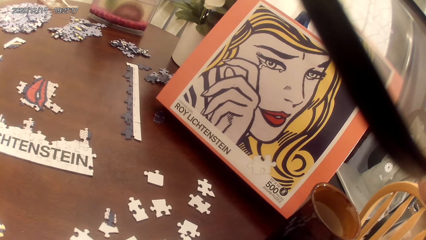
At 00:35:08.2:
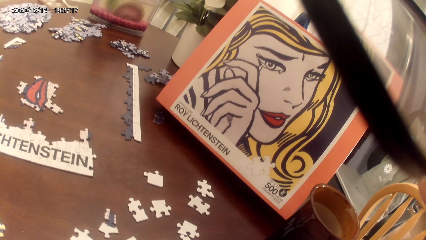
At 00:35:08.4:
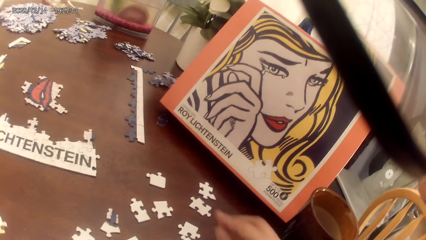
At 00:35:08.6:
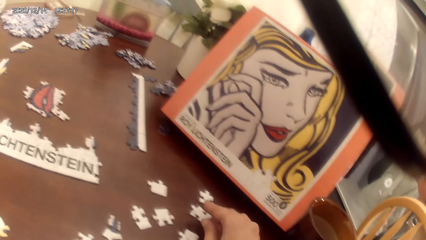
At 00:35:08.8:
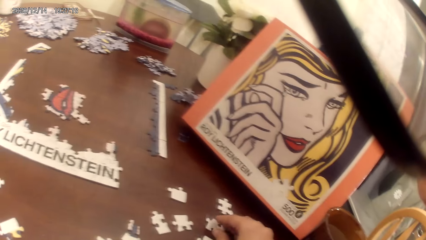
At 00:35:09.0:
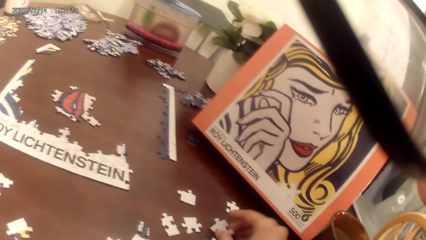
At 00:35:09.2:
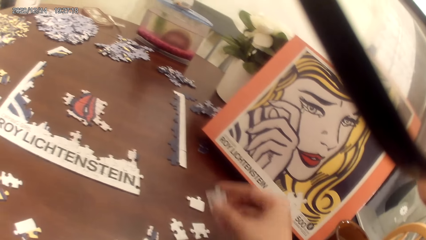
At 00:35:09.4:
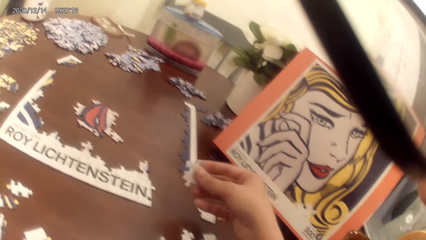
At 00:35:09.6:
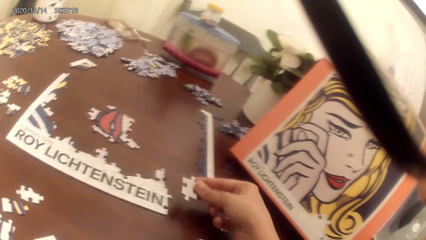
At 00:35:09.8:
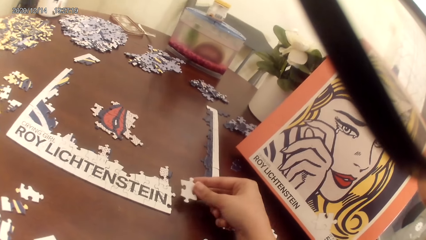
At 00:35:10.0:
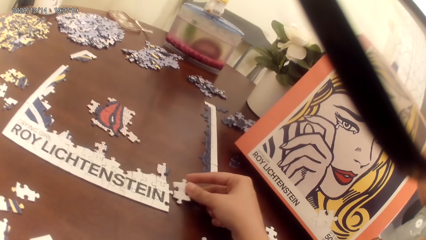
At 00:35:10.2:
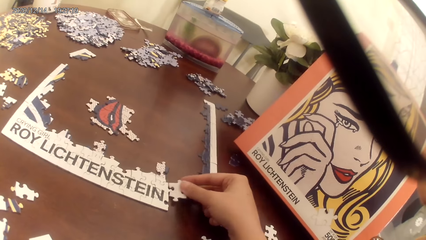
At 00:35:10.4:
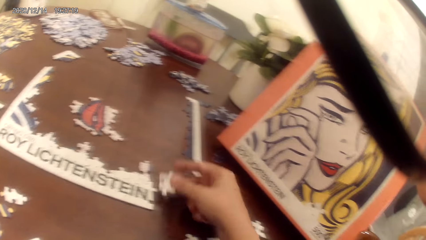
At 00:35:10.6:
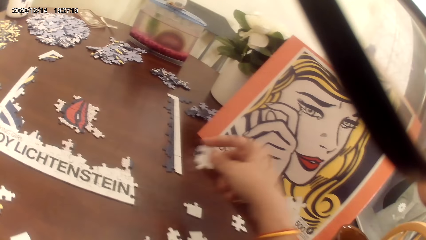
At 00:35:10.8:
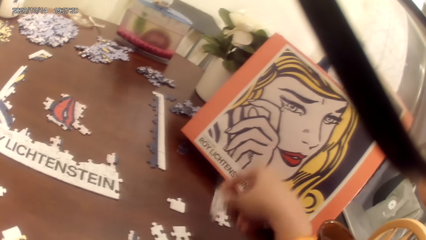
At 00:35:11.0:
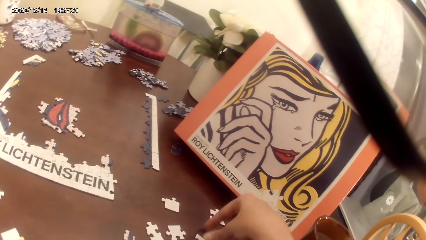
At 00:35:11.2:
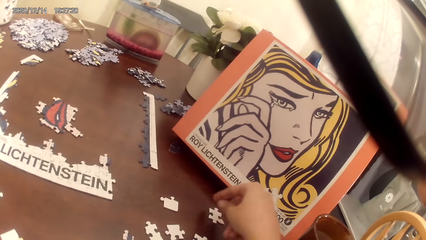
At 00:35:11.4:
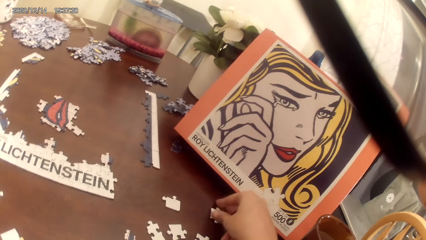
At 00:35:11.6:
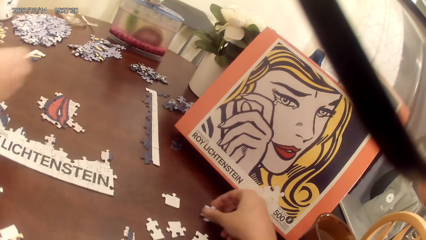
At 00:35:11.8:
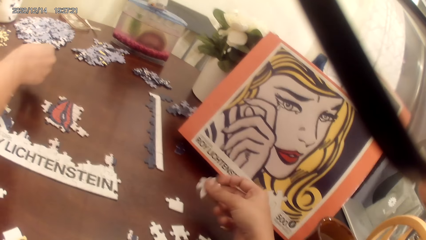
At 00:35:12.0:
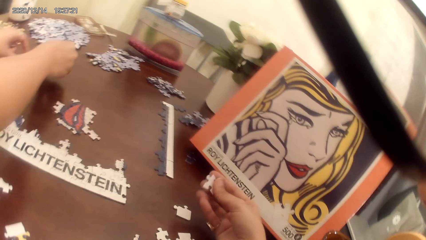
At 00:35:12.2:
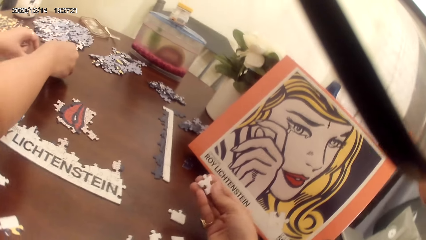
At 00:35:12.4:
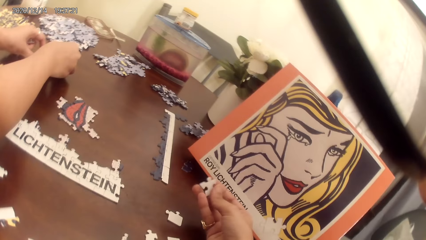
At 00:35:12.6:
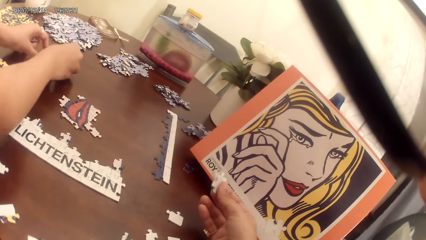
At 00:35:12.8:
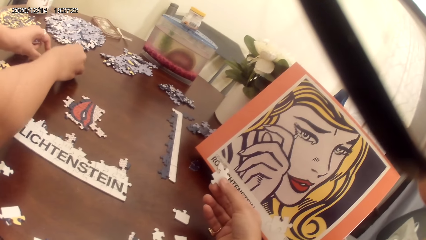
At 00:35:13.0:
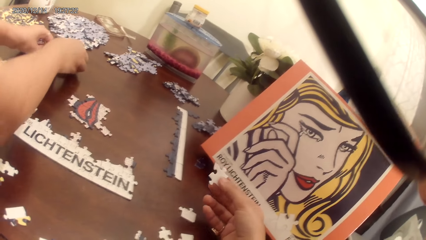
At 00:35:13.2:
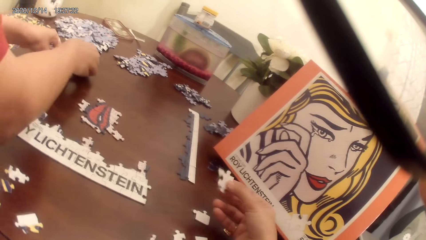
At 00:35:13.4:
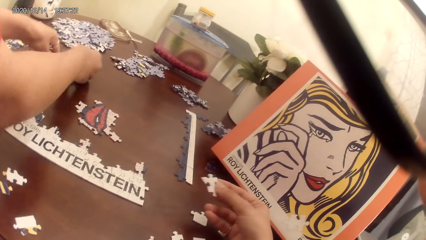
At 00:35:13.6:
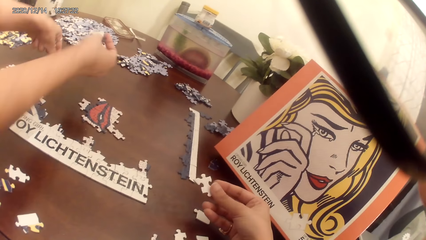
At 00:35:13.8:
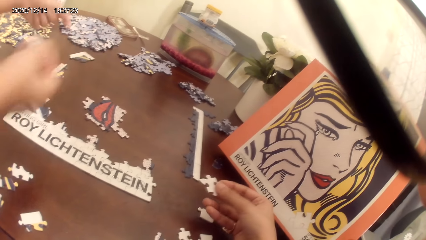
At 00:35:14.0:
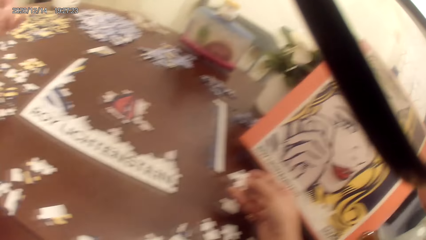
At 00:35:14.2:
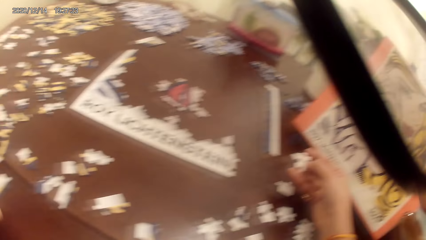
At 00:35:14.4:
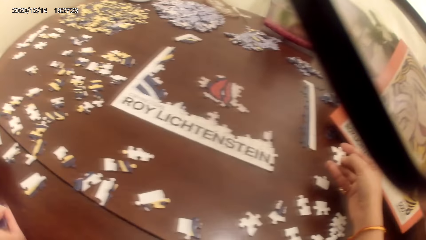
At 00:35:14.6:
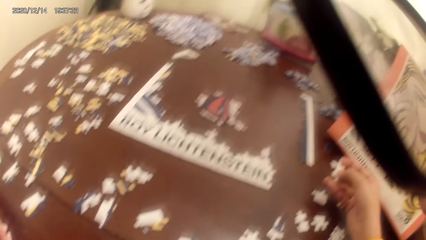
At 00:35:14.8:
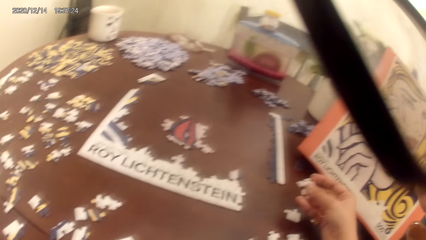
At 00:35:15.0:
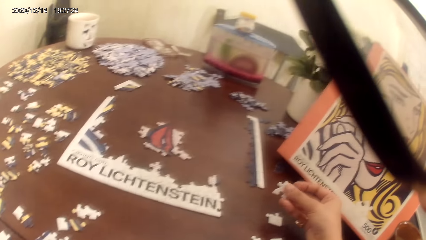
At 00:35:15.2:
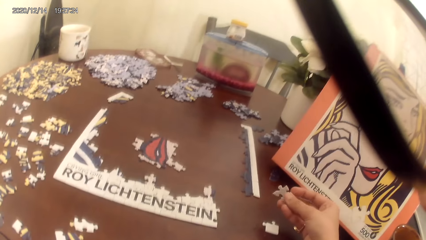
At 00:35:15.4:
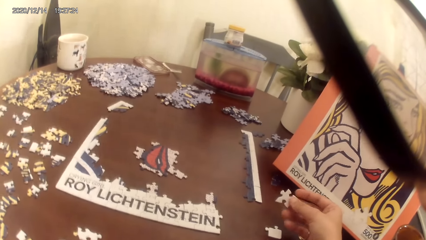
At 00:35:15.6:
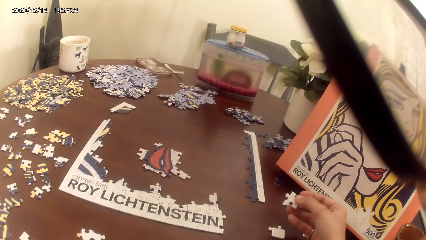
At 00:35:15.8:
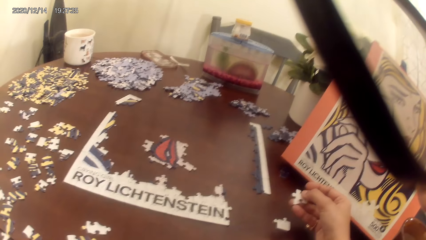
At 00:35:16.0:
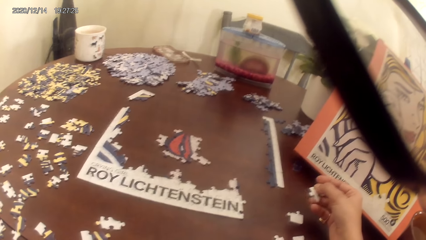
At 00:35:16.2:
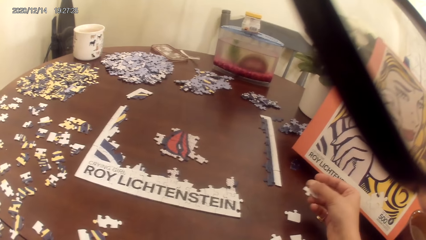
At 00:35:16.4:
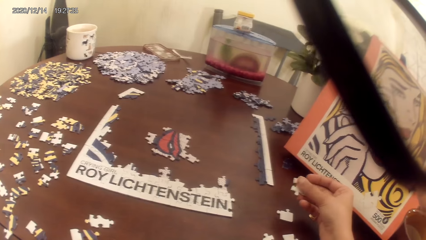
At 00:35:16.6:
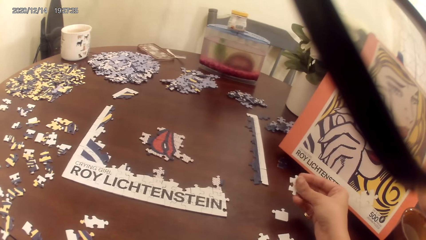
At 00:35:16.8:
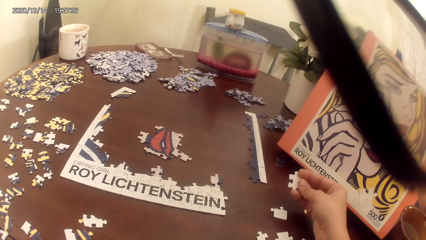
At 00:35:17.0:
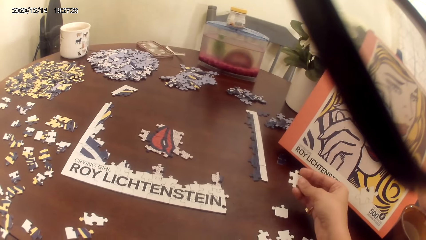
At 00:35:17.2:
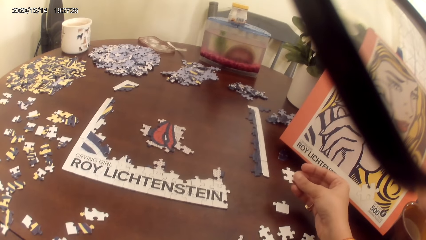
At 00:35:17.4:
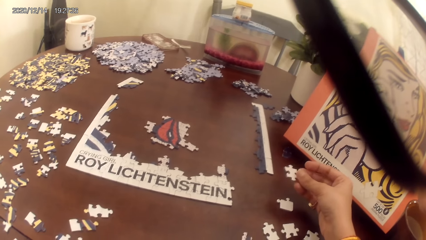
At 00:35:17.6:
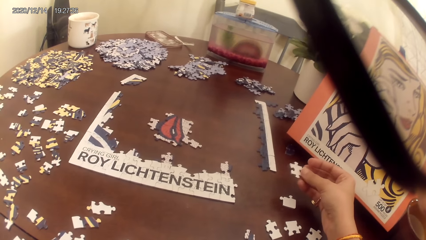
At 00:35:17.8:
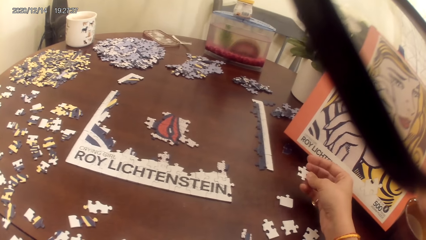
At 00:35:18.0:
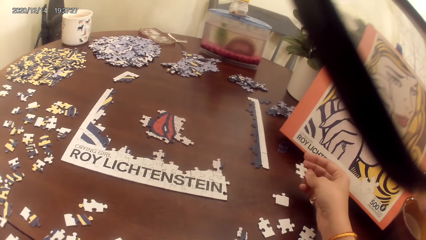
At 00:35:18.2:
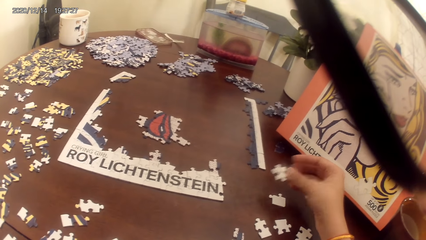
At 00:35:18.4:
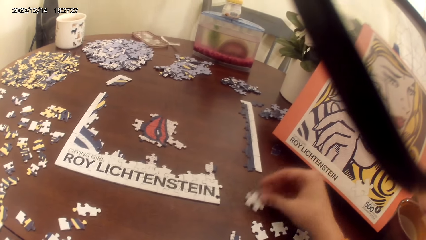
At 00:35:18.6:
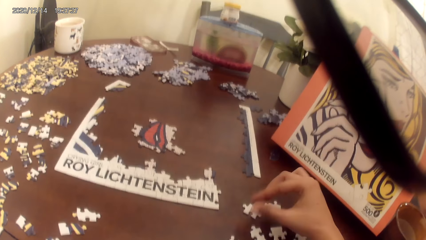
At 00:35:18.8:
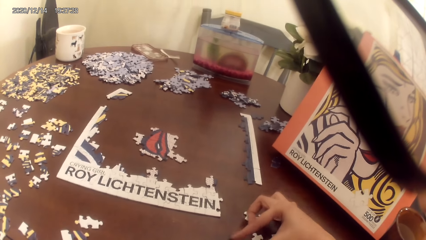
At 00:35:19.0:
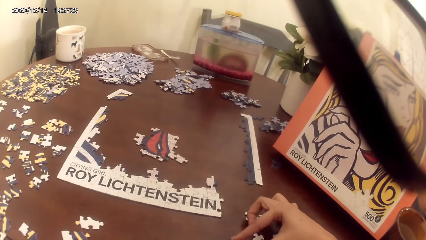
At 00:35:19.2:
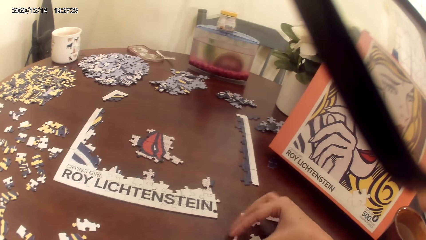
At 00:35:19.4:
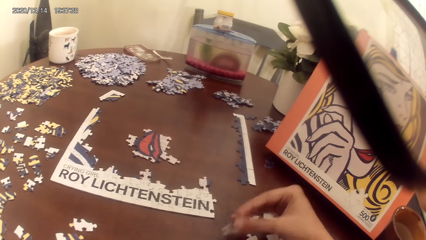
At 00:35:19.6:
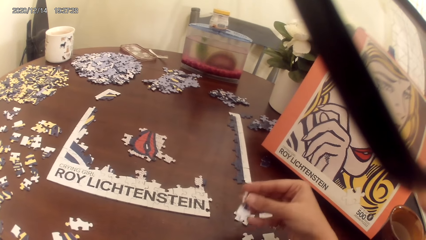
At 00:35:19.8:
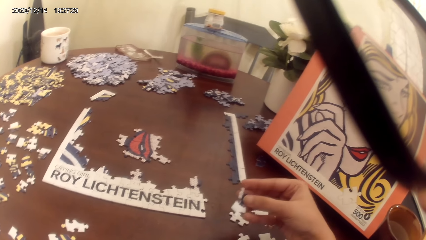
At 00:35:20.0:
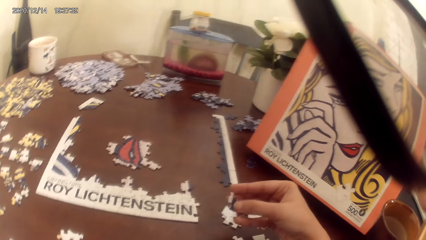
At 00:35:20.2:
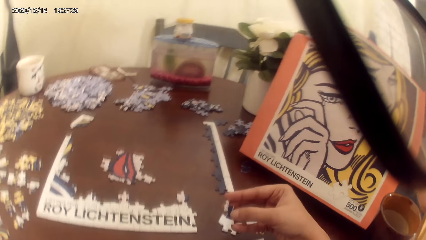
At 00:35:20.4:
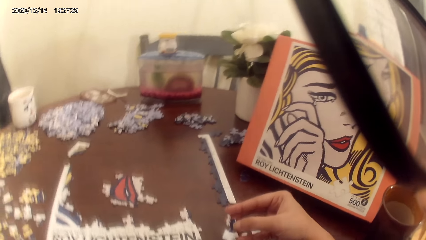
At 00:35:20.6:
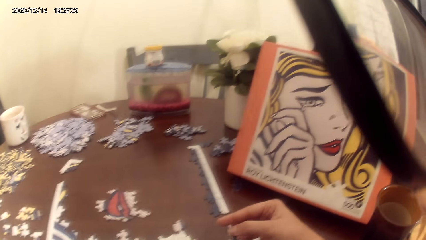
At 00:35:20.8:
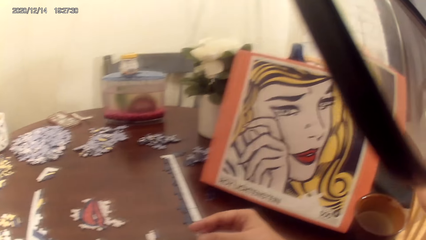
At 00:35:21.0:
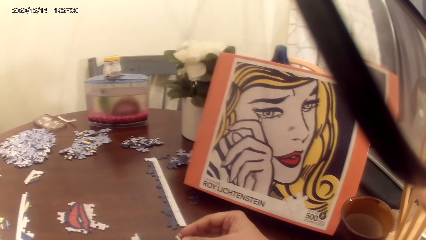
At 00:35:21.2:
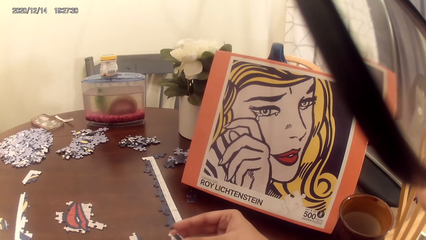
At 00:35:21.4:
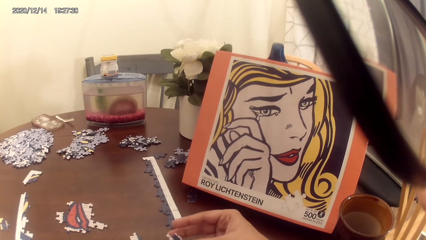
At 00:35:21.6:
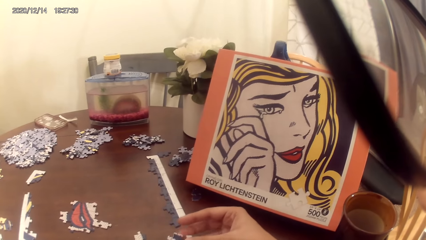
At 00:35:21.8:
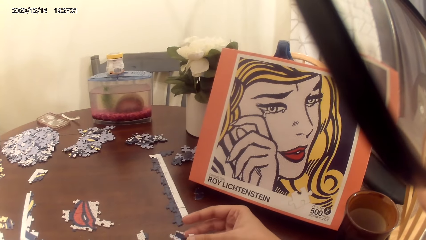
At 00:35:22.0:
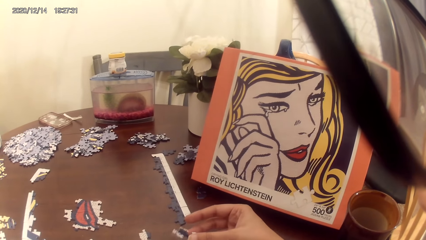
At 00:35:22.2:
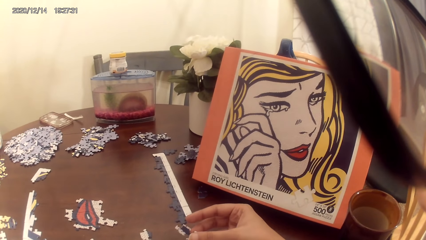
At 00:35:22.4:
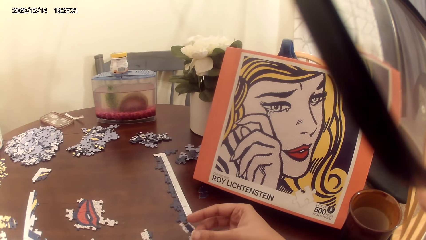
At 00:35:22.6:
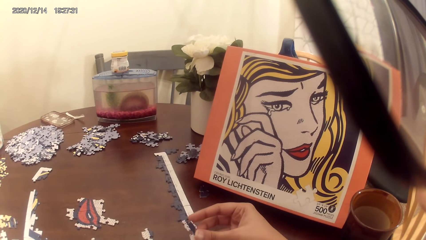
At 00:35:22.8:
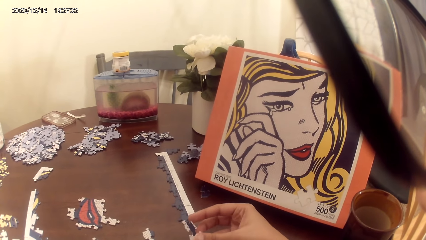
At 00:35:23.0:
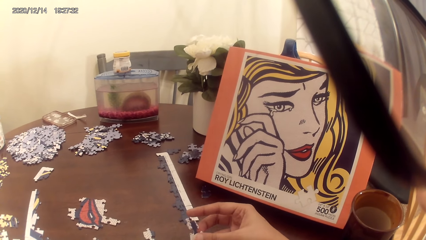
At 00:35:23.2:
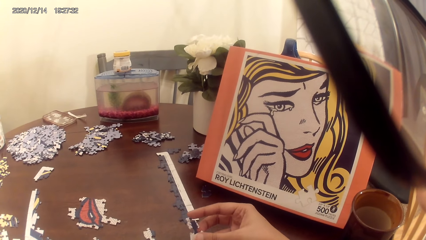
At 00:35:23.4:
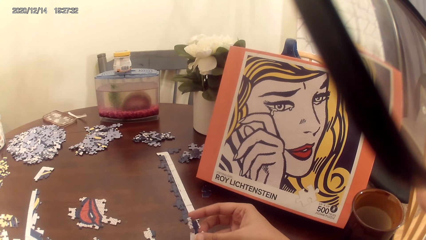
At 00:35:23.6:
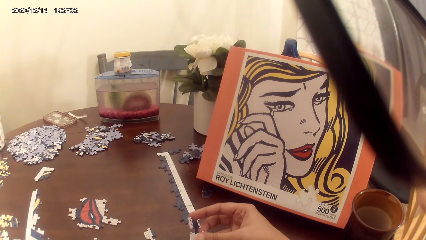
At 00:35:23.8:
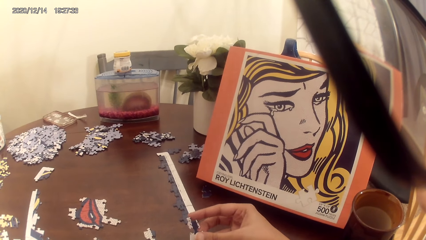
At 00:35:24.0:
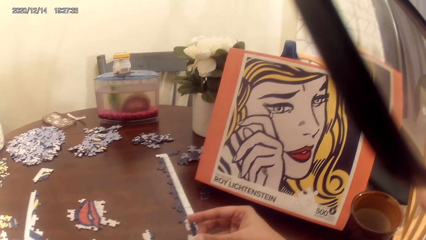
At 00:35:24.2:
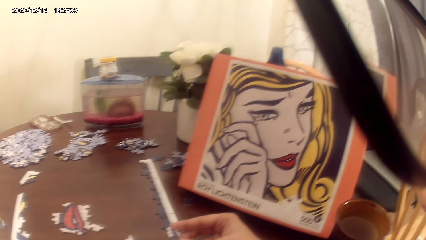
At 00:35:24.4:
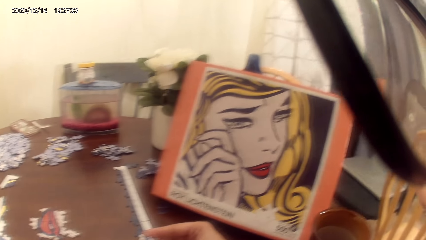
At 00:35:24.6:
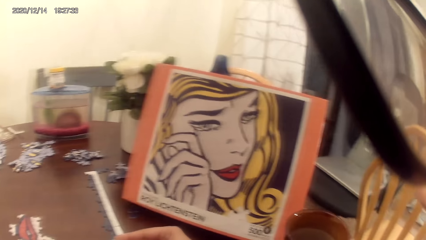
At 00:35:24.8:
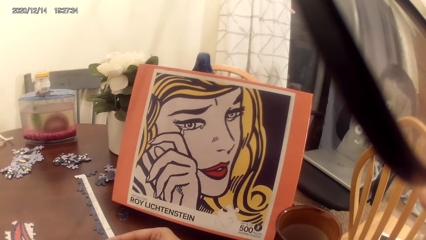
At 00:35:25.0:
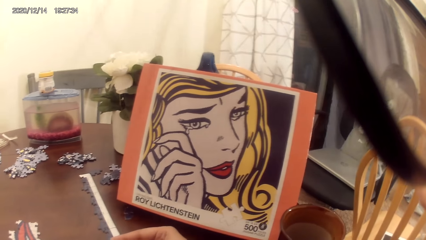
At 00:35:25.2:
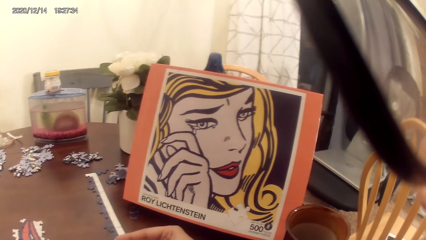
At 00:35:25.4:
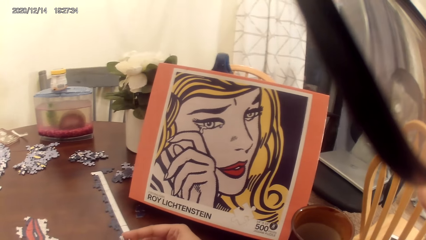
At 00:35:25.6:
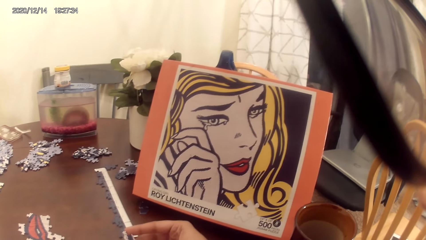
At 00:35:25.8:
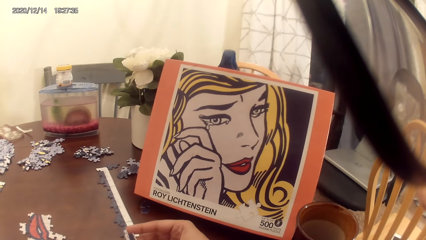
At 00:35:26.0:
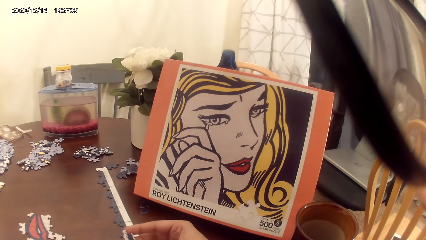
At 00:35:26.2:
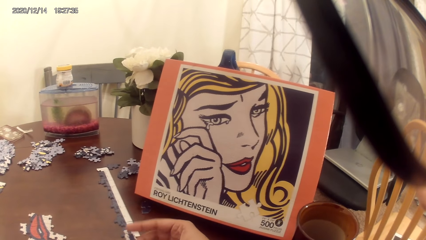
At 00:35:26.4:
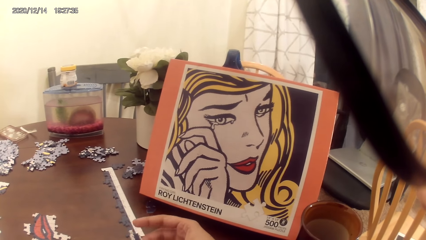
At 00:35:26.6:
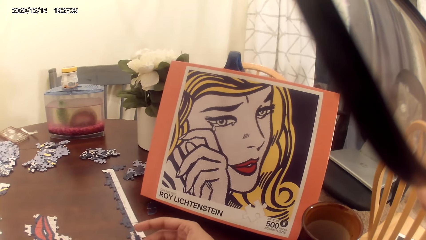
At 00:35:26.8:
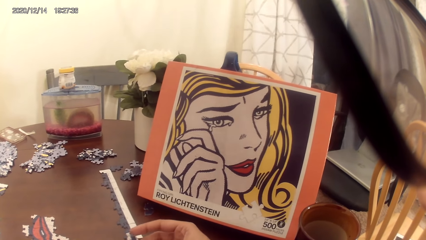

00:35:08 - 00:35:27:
The camera wearer picks up a puzzle piece. They place the puzzle piece on the table. They pick up a puzzle piece. A person picks up a puzzle piece. The person looks around. The camera wearer turns the puzzle piece. They place the puzzle piece on the table. They pick up a puzzle piece. They stare at the portrait. They stare at the puzzle piece.
